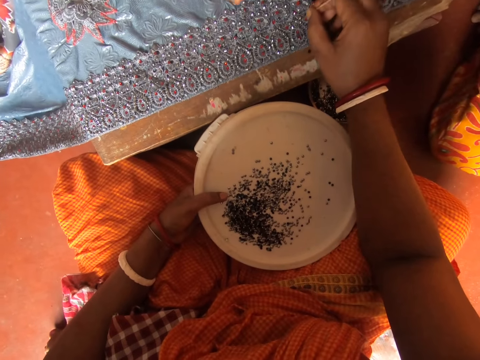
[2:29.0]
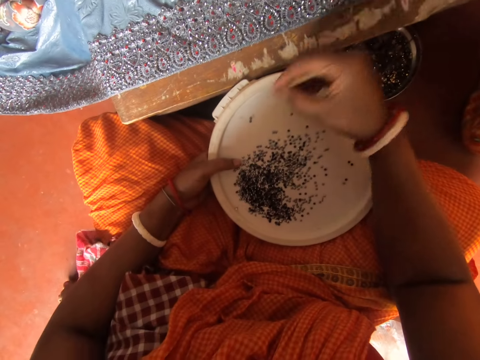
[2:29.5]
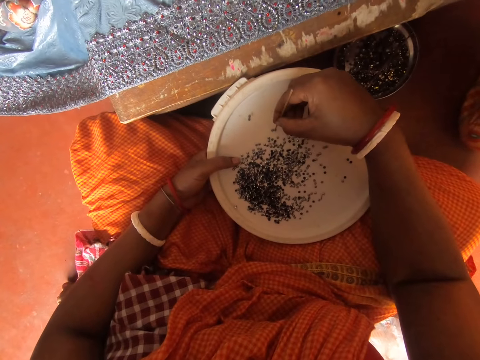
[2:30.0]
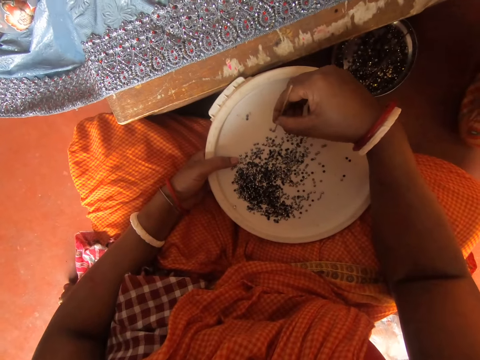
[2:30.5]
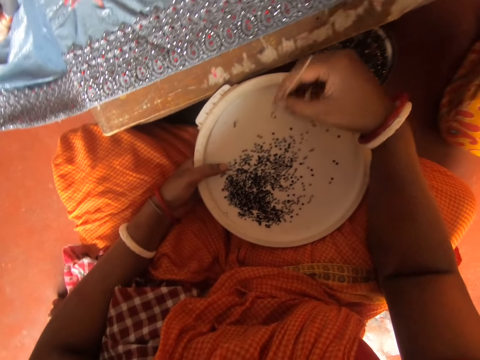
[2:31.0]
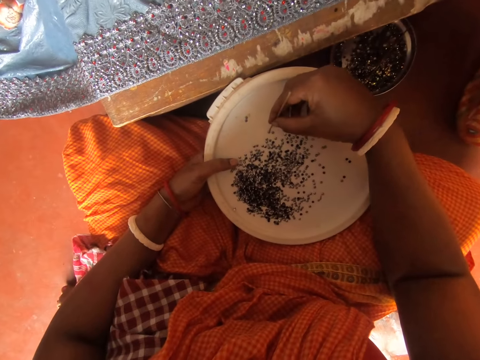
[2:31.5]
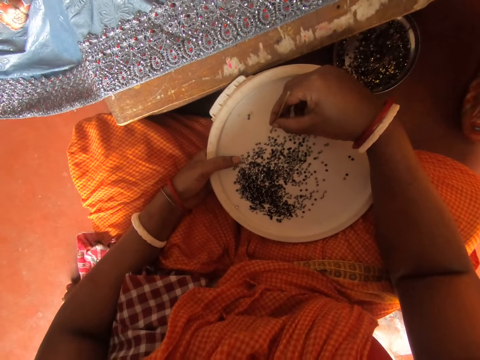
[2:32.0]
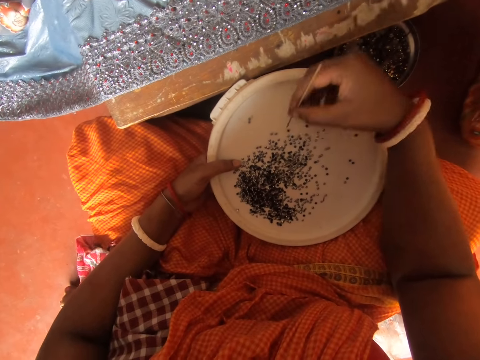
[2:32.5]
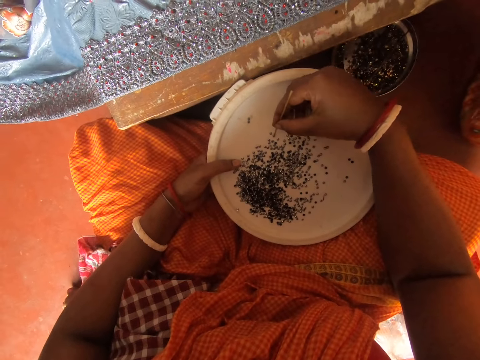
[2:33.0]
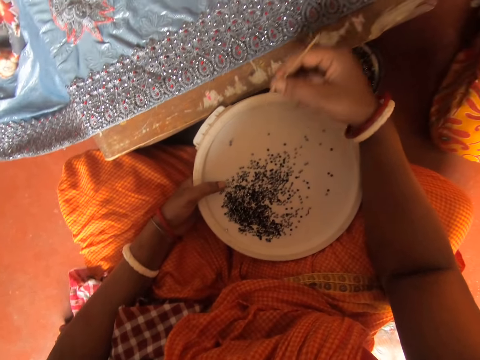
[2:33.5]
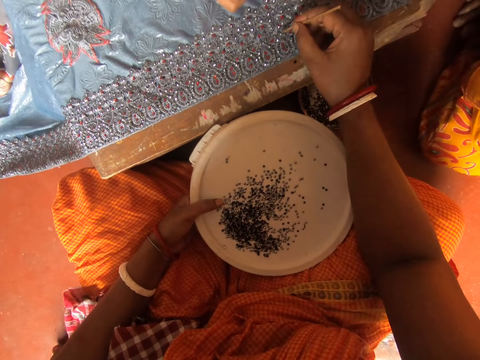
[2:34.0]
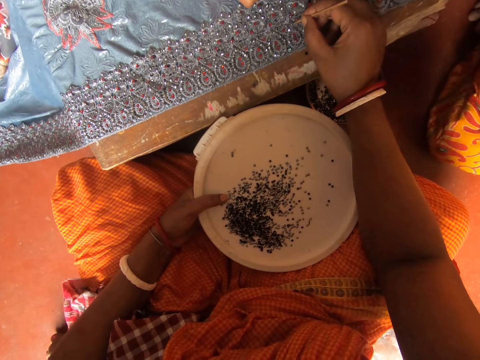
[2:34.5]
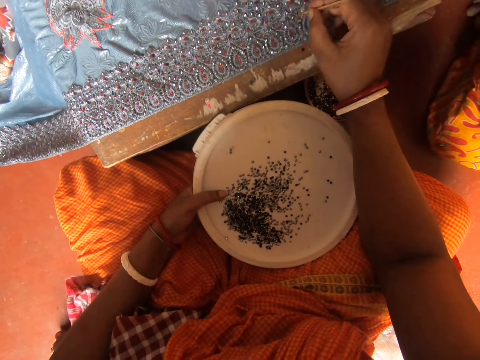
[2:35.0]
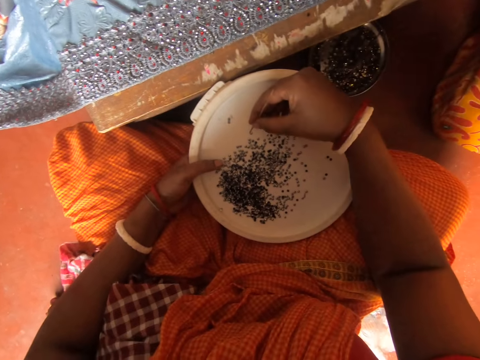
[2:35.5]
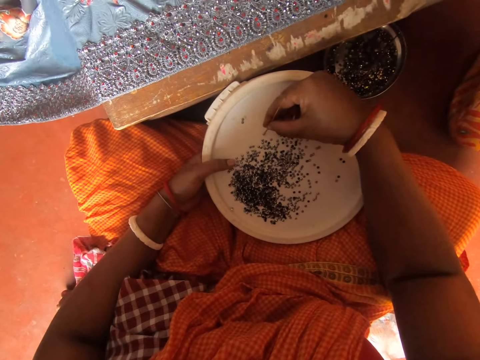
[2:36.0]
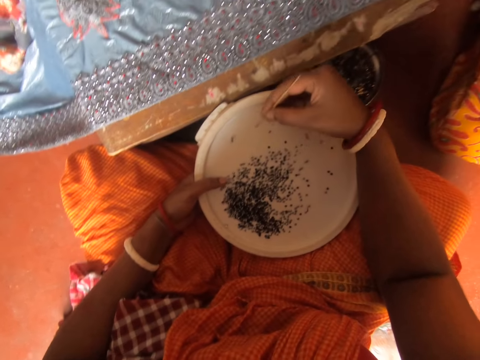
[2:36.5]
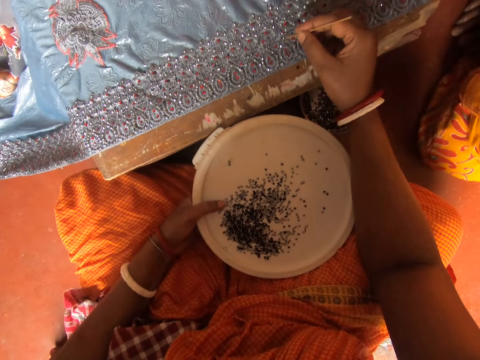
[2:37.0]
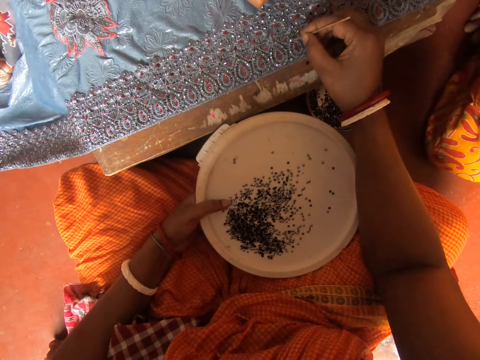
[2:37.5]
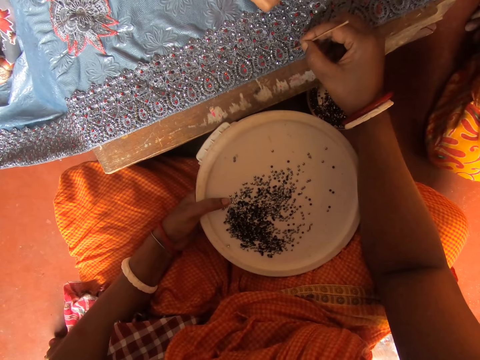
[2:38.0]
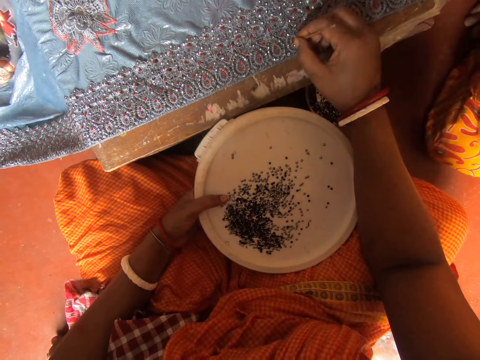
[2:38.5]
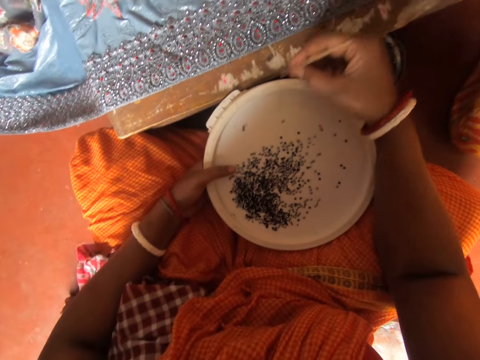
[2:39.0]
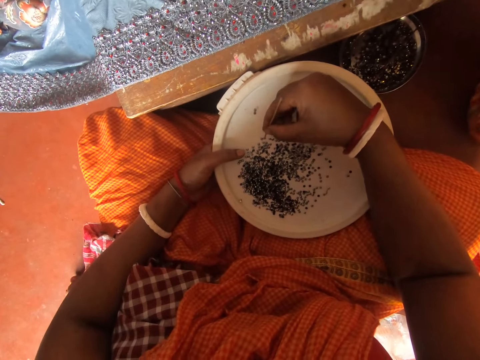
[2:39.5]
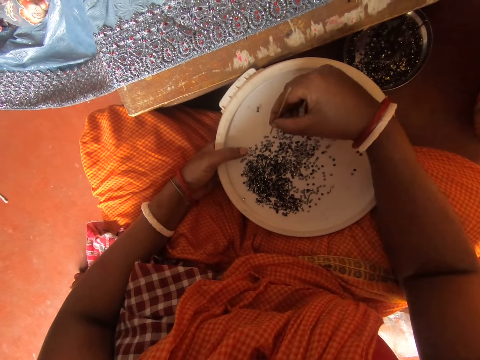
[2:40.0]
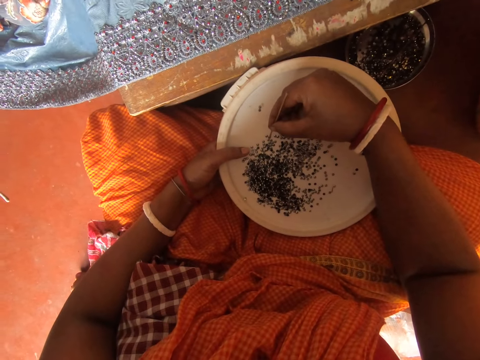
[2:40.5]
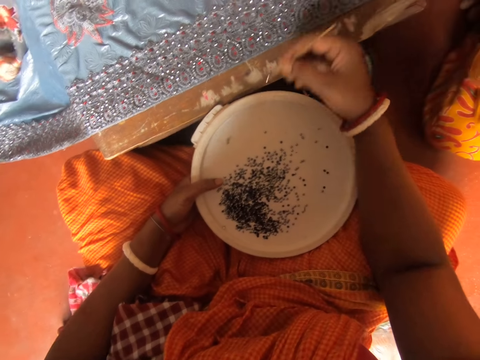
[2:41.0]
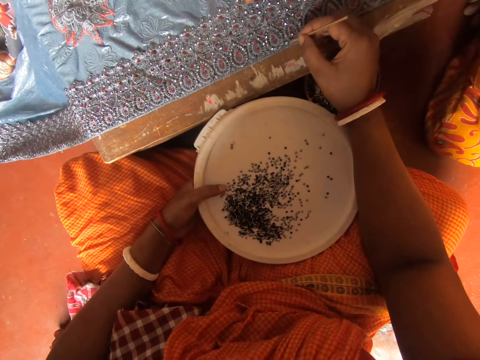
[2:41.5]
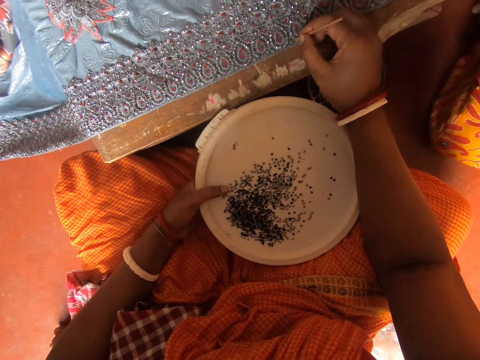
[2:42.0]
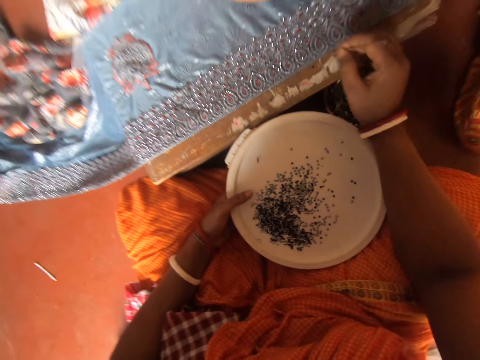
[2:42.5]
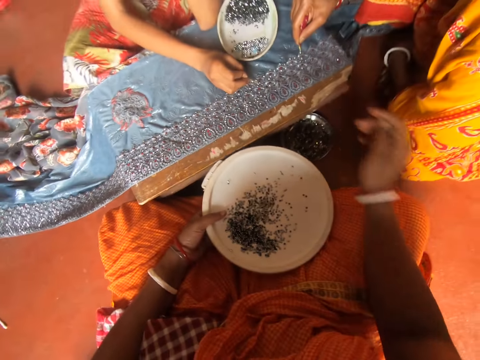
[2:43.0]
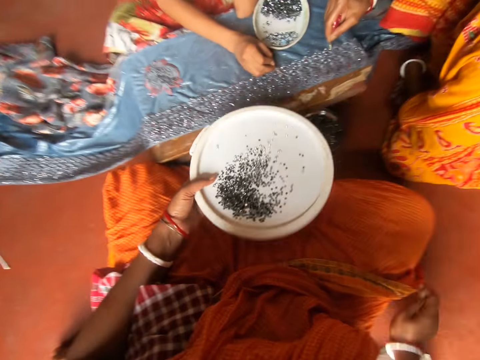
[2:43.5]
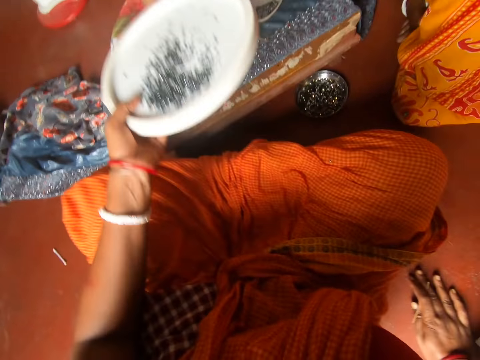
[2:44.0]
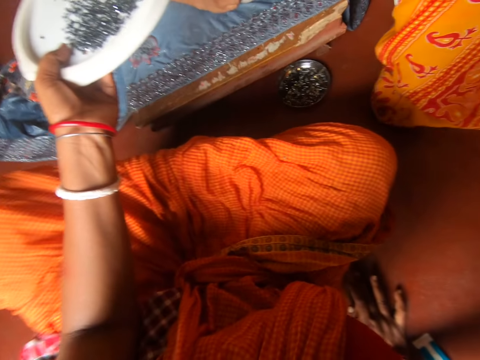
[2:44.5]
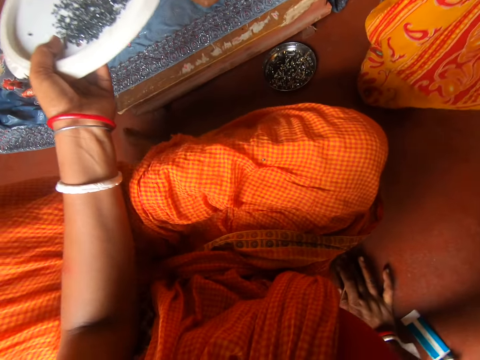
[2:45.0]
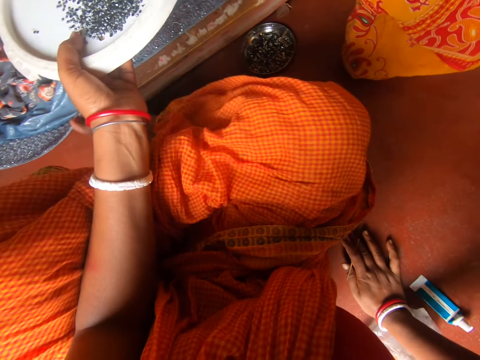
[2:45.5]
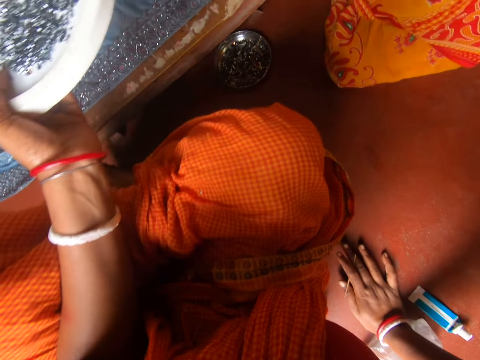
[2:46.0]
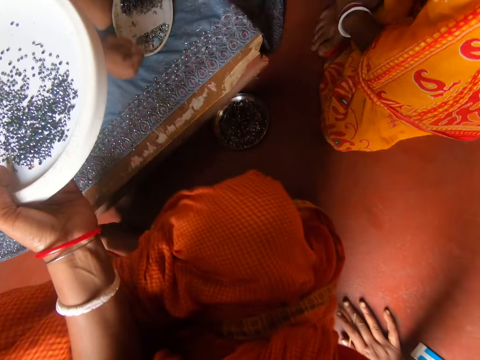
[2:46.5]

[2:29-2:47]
The camera wearer picks the rhinestone or beads from the bowl of rhinestones with the pin in her right hand. She puts the rhinestone on the fabric on the table with the pin in her right hand. She picks the rhinestone from the bowl of rhinestones with the pin in her right hand. She puts the rhinestone on the fabric on the table with the pin in her right hand. She picks the rhinestone from the bowl of rhinestones with the pin in her right hand. She puts the rhinestone on the fabric on the table with the pin in her right hand. A woman puts the rhinestone on the fabric with the pin in her right hand. Another person puts the beads on the fabric. The camera wearer places her right hand on the floor. She adjusts her sitting posture.

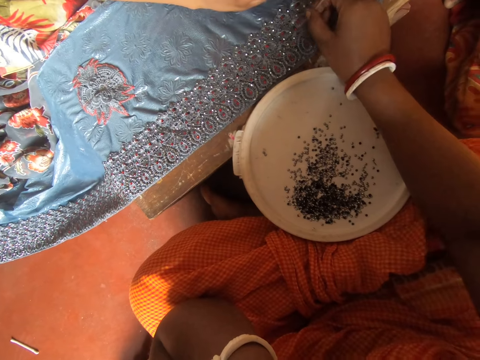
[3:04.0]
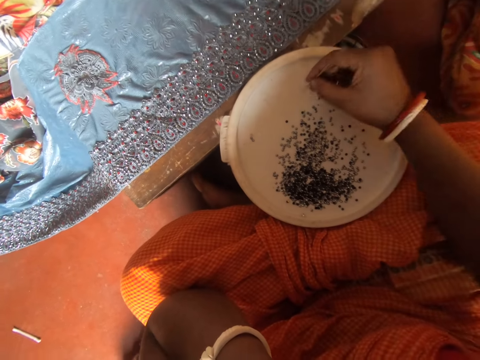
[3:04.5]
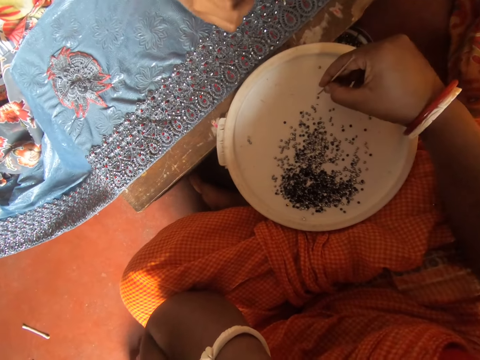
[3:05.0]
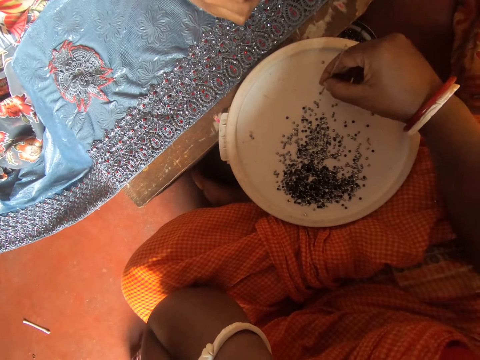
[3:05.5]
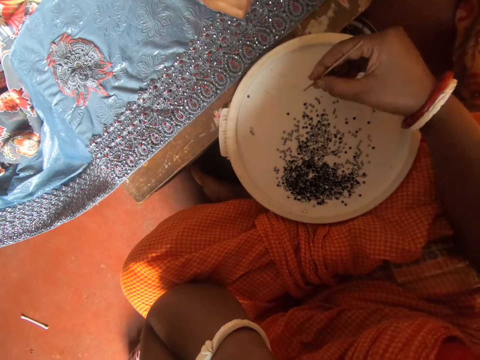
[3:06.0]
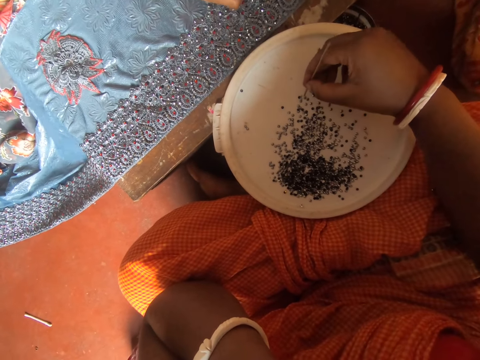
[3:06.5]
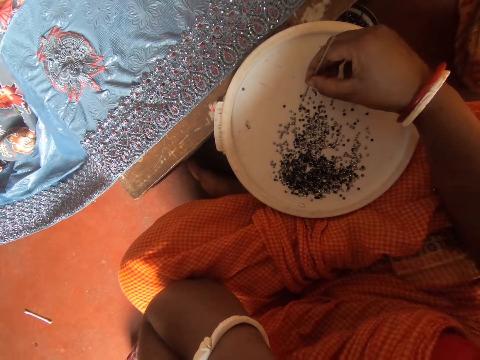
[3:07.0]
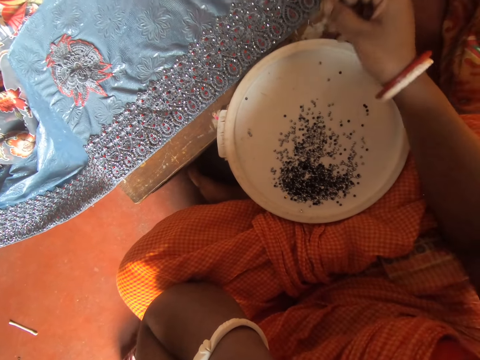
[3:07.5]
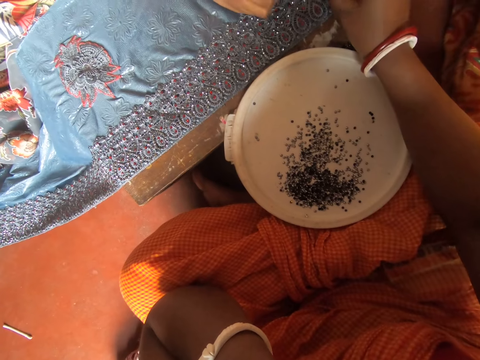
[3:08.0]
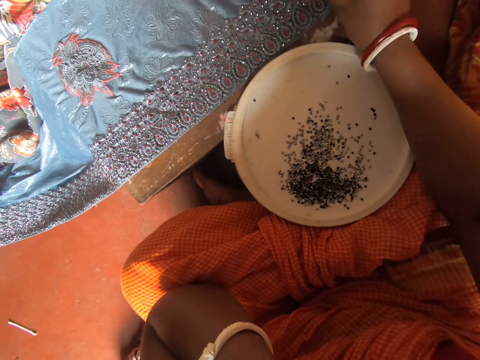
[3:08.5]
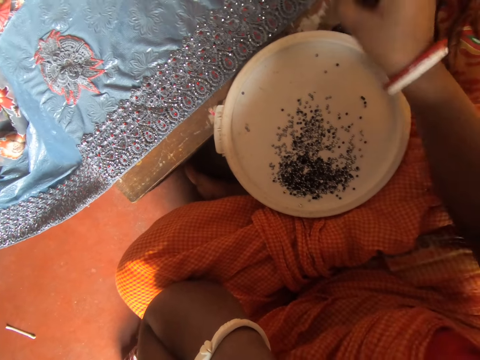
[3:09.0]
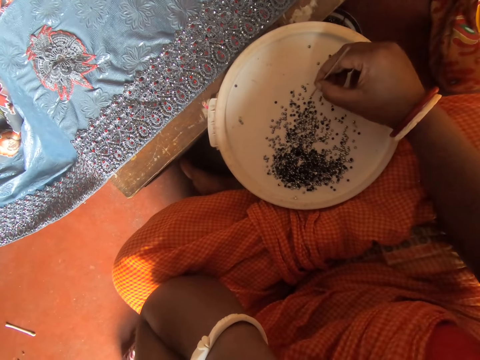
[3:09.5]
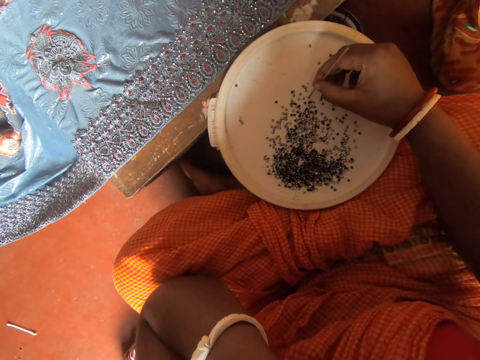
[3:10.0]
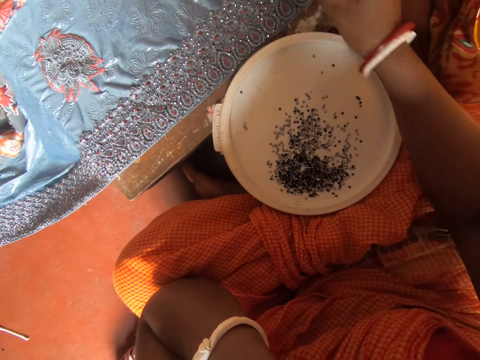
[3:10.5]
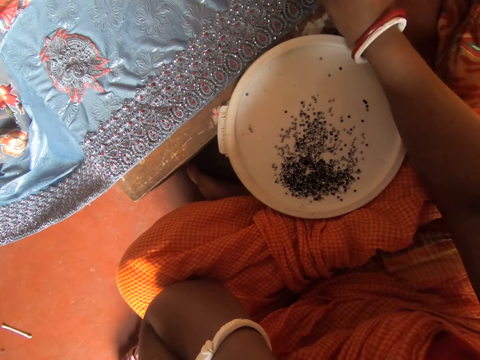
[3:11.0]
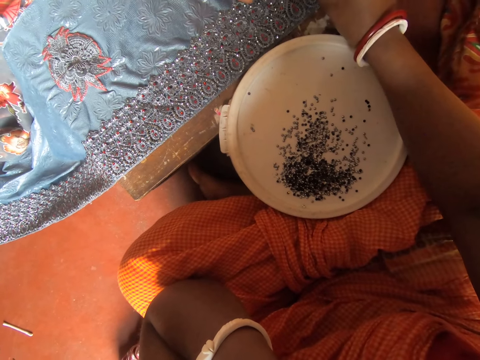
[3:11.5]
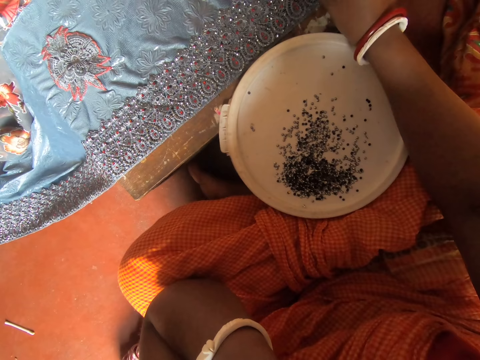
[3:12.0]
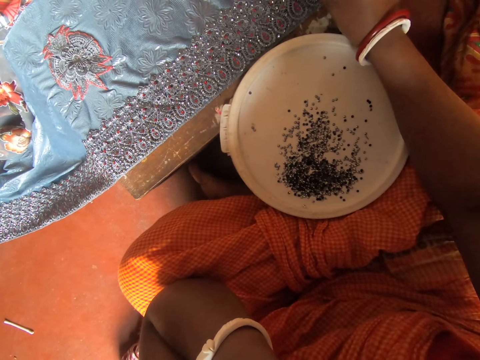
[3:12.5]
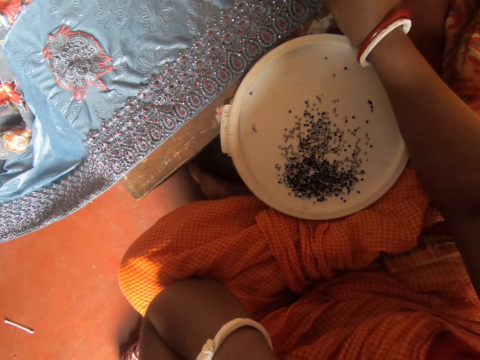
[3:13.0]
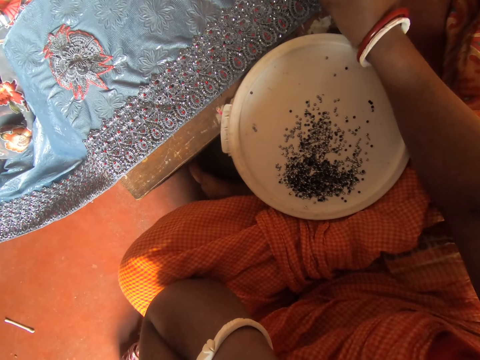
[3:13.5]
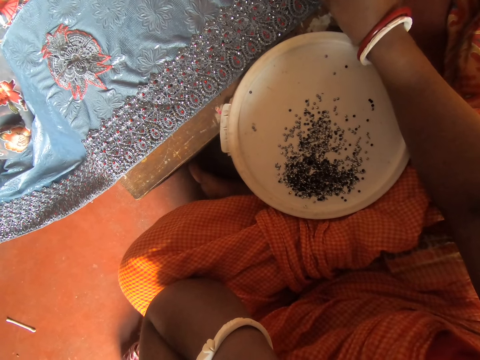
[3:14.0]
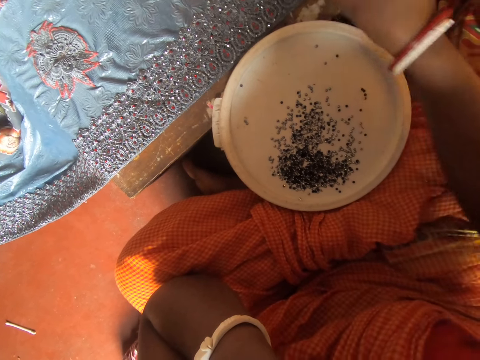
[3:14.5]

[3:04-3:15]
The camera wearer puts the rhinestone on the fabric on the table with the pin in her right hand. She picks the rhinestone from the bowl of rhinestones with the pin in her right hand. She puts the rhinestone on the fabric on the table with the pin in her right hand. She picks the rhinestone from the bowl of rhinestones with the pin in her right hand. She puts the rhinestone on the fabric on the table with the pin in her right hand.
